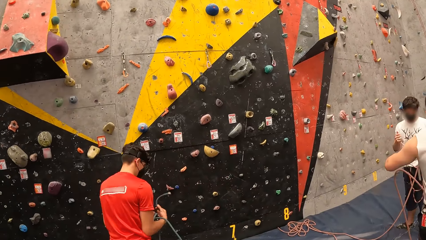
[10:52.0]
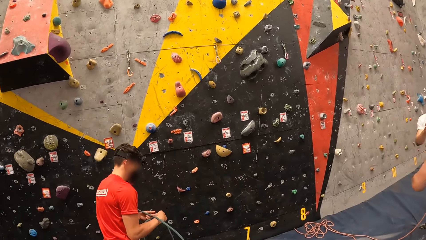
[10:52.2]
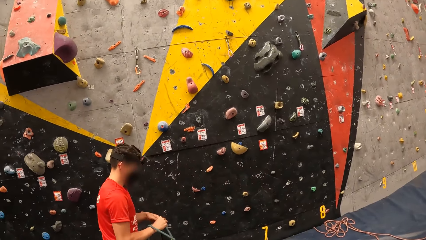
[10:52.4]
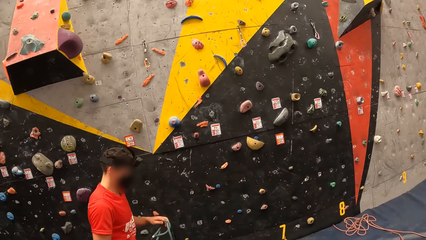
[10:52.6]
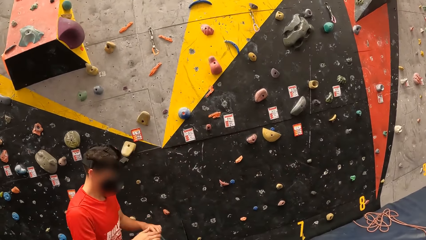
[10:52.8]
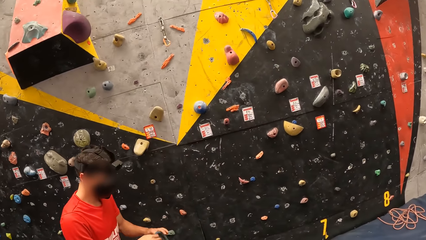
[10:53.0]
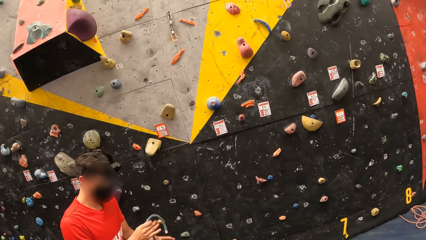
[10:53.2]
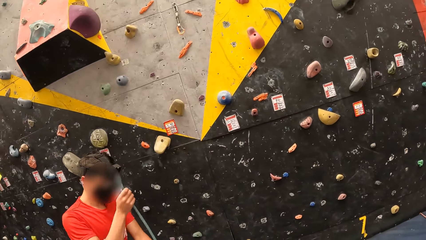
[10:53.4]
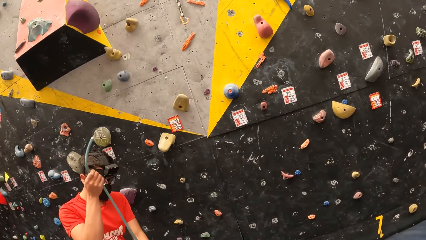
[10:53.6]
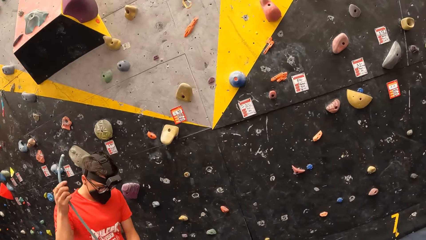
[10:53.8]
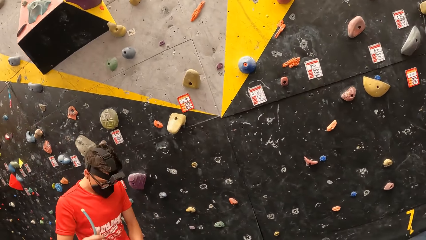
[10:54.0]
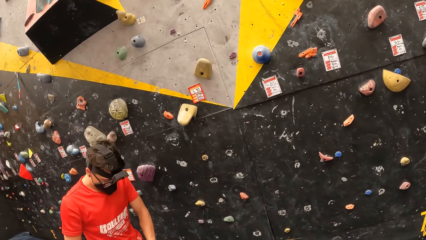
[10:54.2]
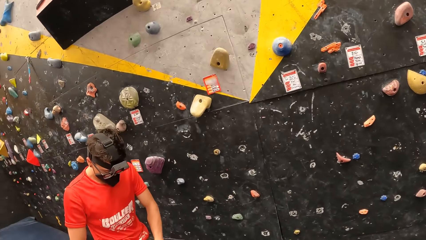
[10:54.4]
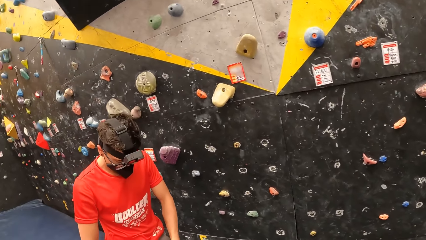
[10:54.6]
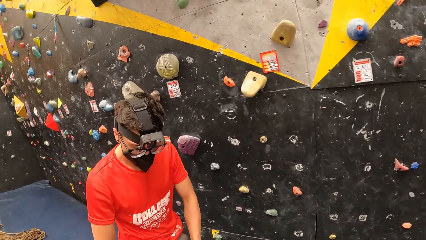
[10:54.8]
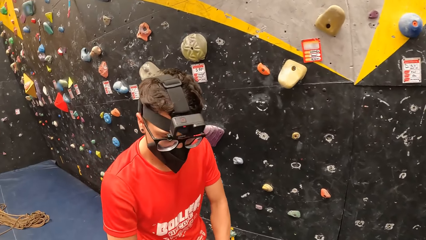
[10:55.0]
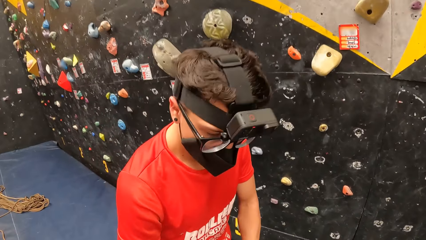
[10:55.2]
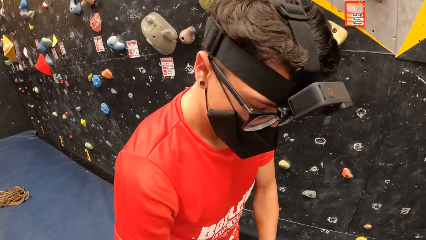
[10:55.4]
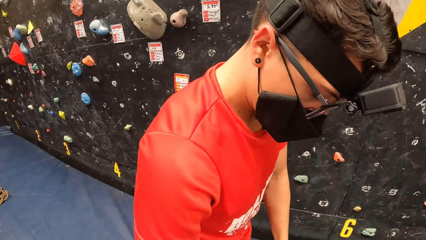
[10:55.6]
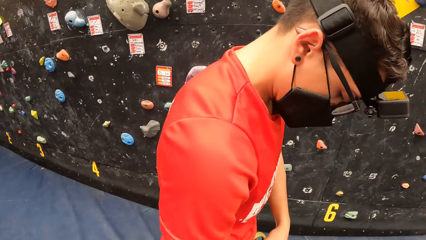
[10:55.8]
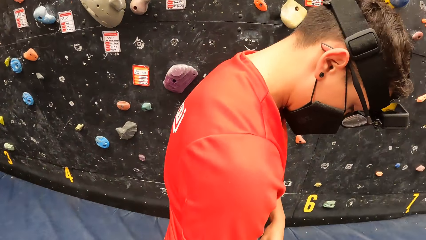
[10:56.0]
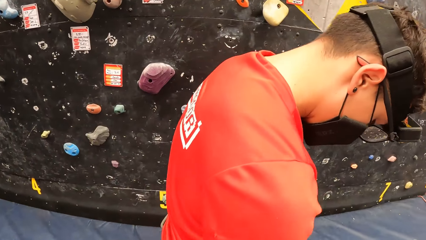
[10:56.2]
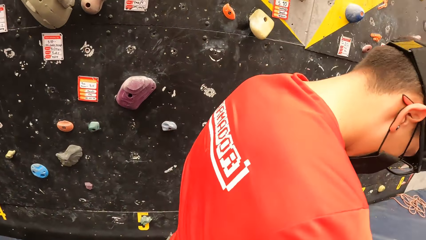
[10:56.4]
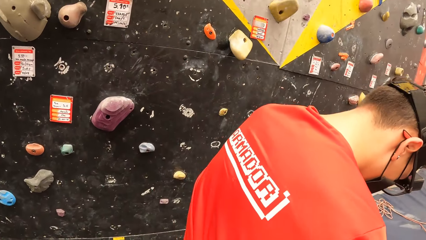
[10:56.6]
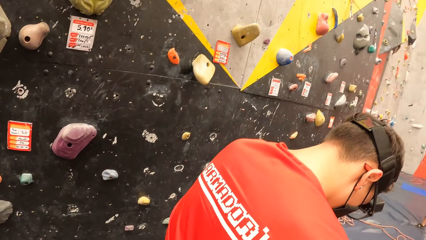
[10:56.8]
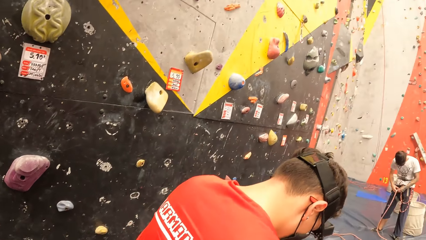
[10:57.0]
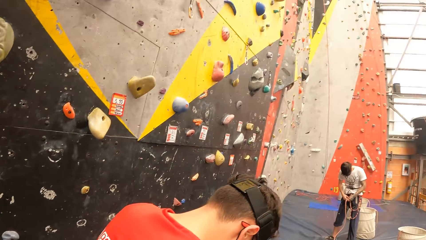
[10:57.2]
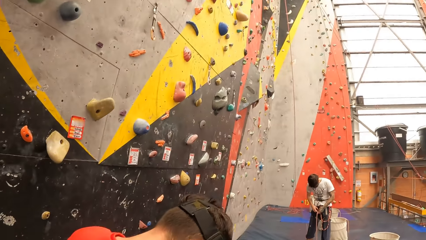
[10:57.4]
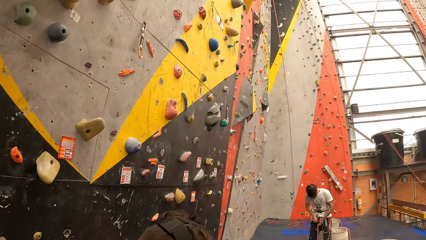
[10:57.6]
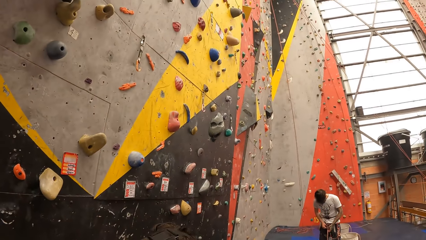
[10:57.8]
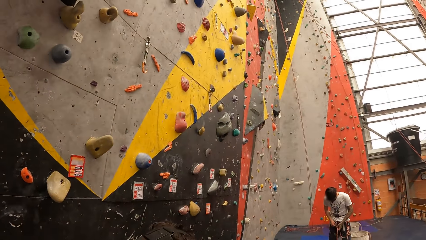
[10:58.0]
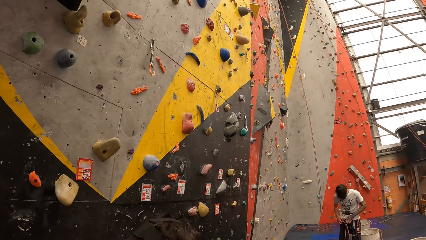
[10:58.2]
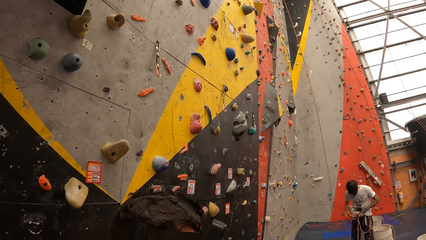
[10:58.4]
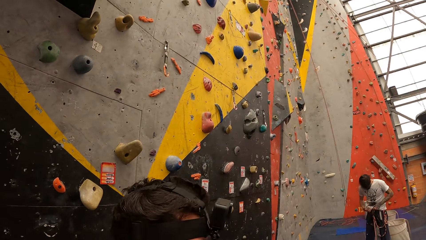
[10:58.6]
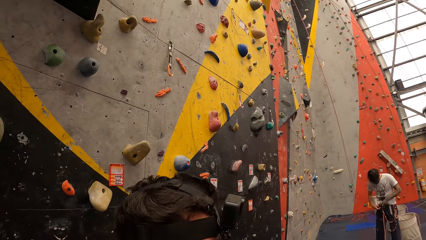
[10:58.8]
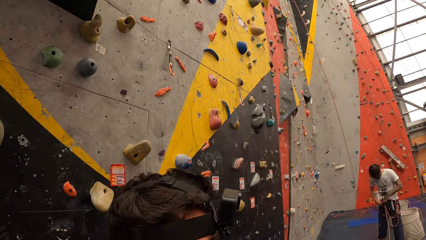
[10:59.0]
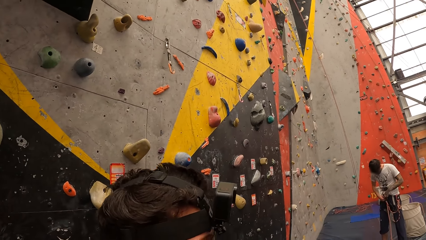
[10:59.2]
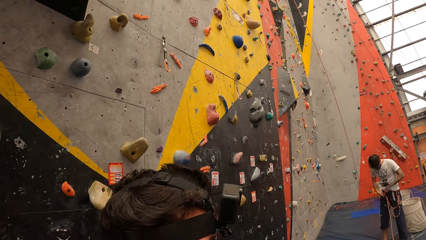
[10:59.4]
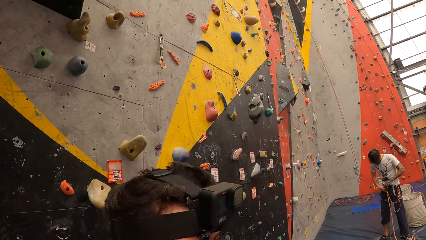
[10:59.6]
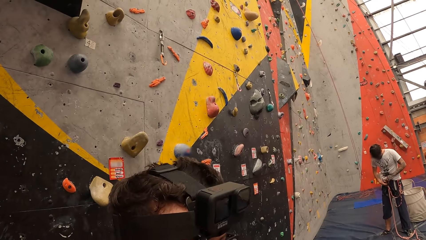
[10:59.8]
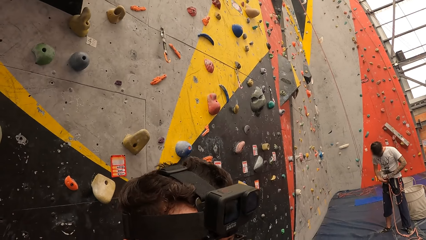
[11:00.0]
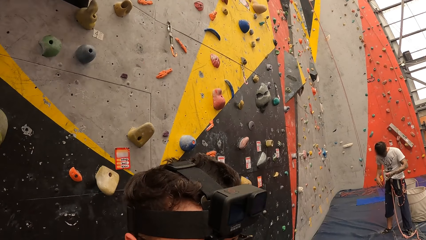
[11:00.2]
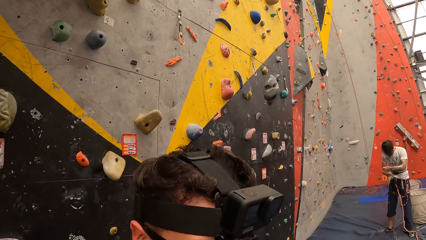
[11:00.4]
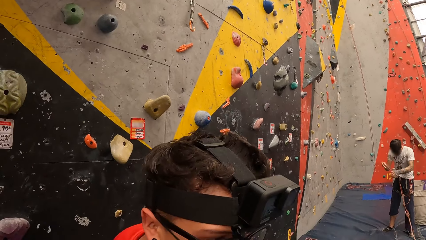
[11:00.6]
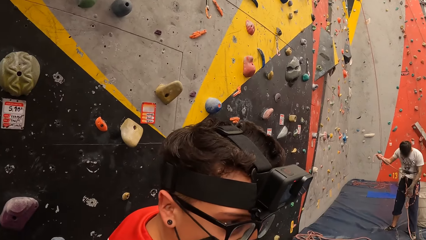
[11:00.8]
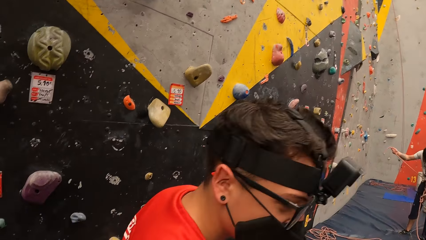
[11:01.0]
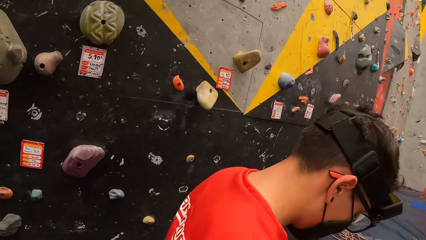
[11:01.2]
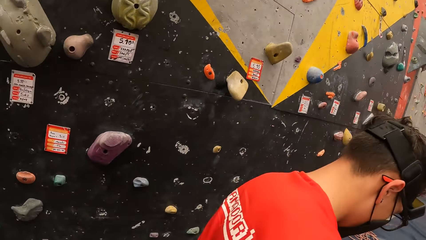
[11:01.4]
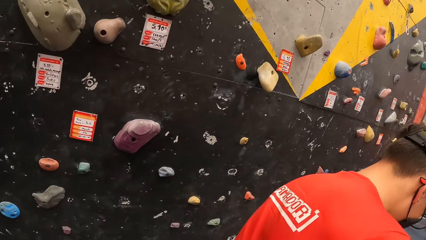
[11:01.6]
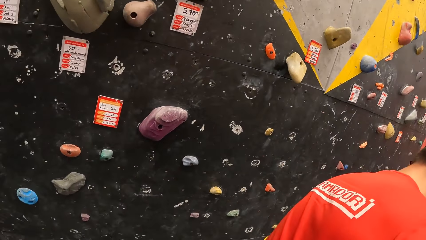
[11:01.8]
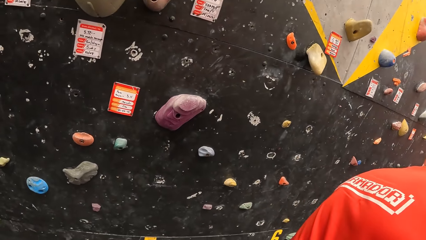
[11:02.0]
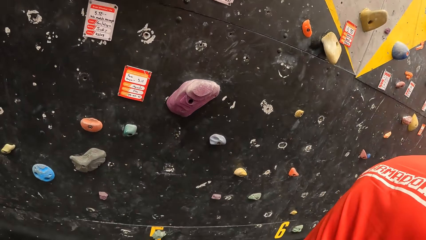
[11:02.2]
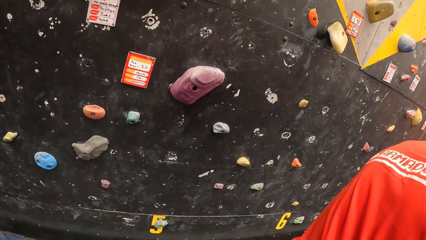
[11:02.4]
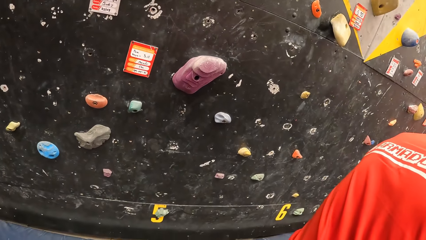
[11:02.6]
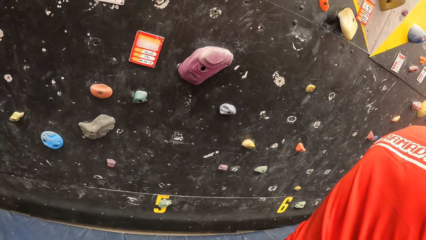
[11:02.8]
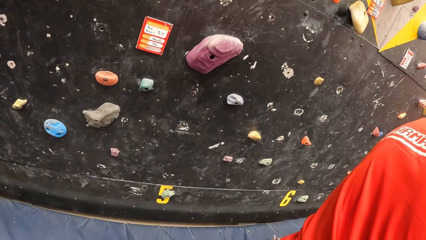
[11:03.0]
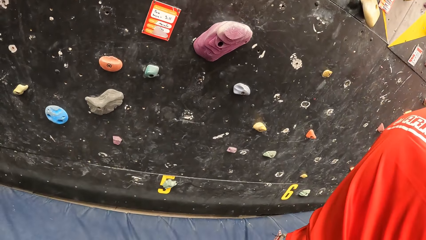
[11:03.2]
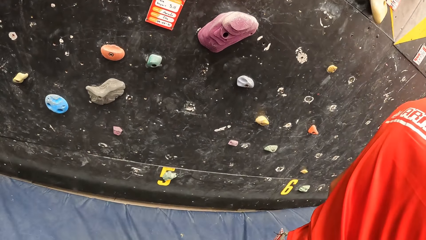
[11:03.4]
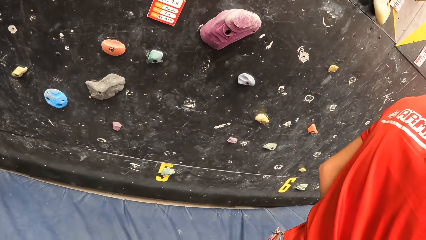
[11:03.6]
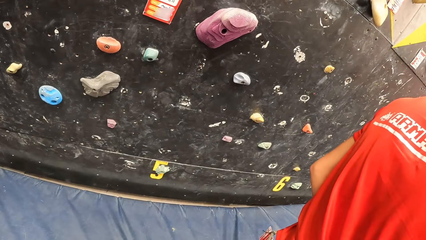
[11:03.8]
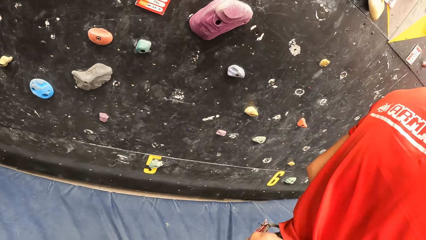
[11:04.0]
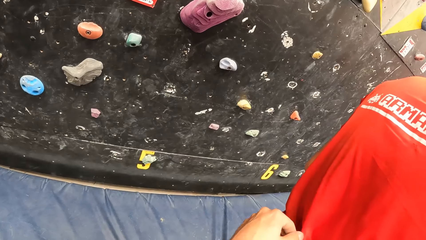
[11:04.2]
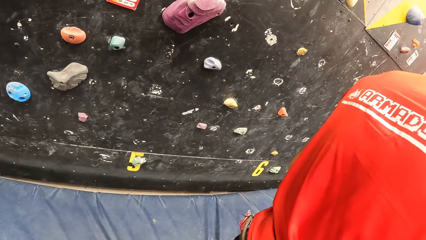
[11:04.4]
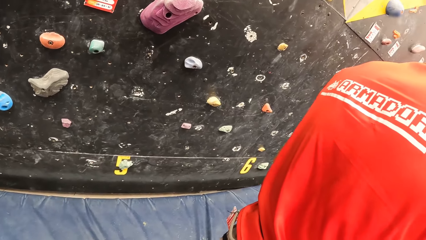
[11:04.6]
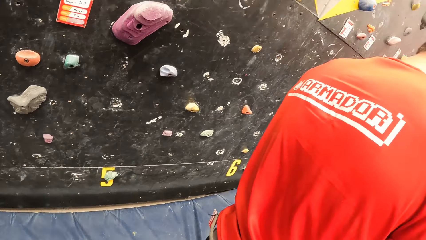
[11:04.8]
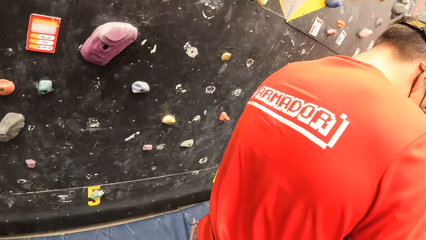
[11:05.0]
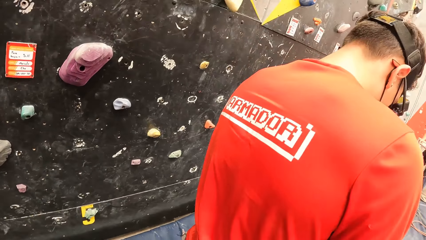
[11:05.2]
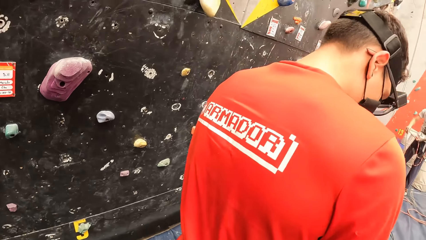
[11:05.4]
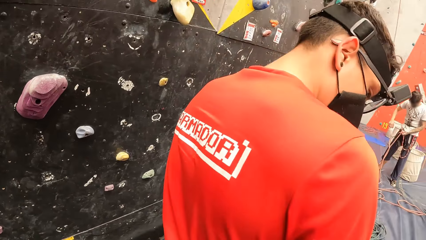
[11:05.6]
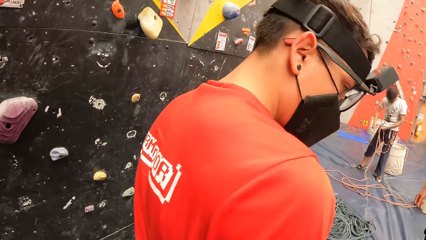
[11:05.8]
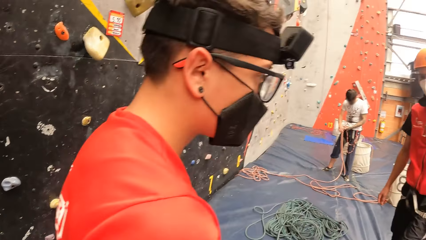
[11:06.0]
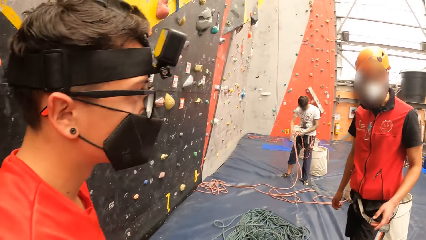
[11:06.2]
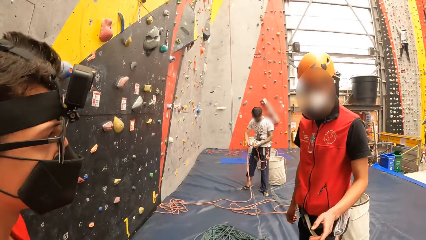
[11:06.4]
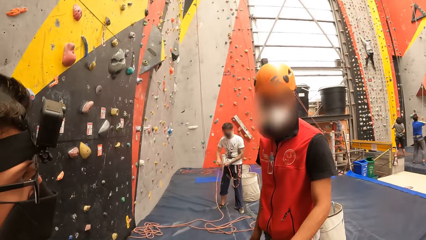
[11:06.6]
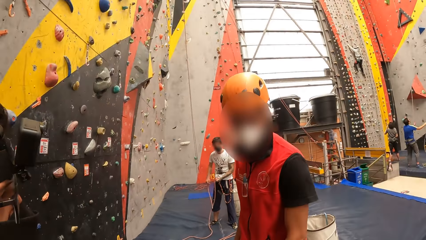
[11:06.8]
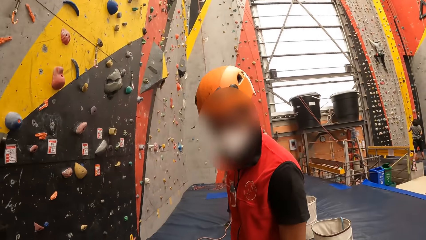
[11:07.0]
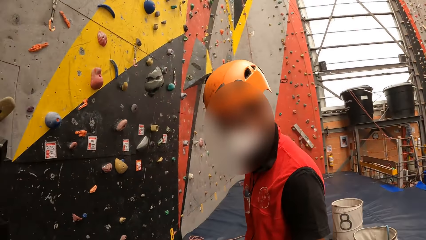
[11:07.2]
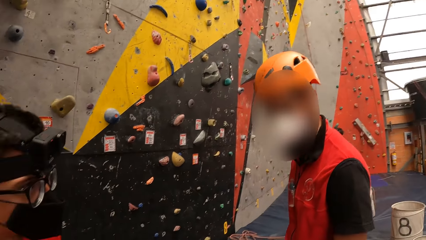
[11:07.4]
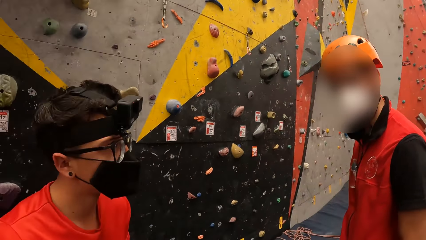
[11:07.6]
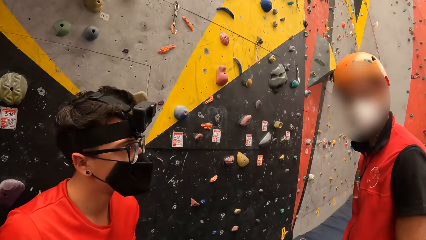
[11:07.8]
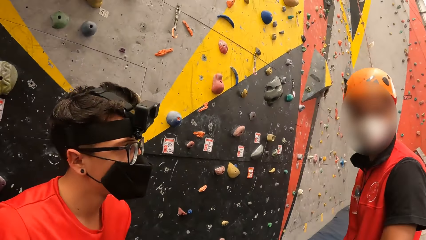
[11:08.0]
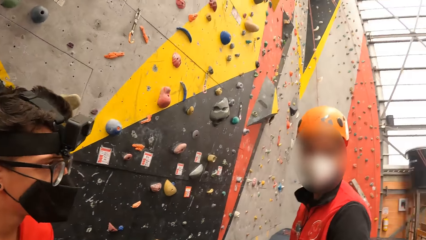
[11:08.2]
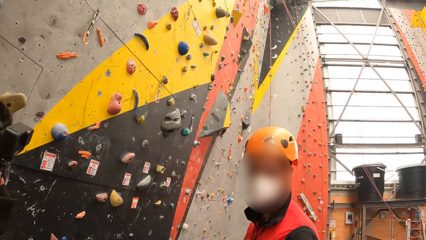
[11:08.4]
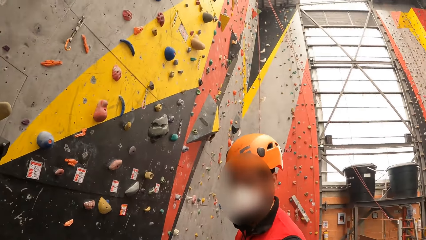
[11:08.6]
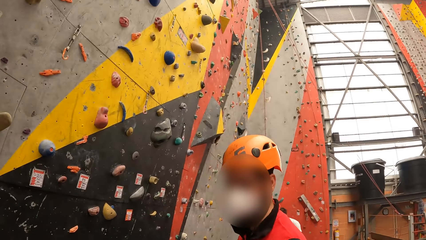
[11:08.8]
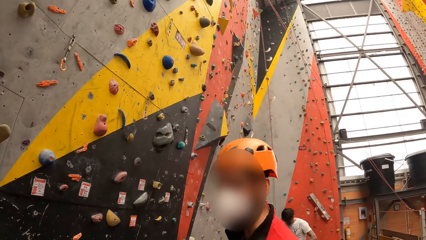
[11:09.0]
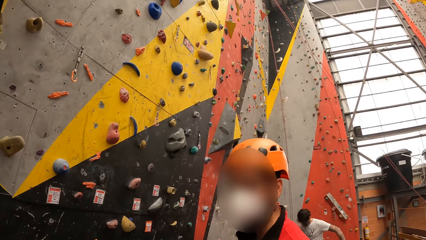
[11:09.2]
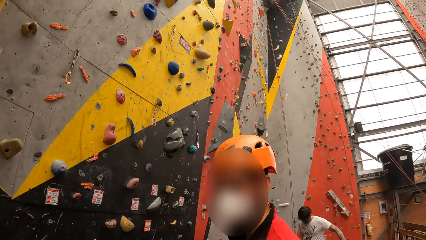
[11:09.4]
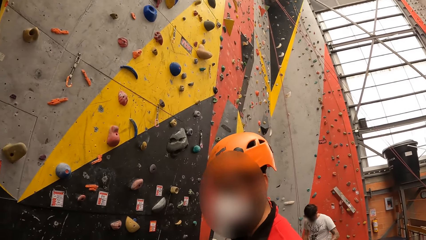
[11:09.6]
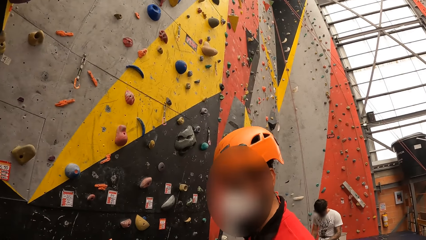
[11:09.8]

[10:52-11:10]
A person adjusts a cord in the playing room. The camera wearer looks at the wall. A man looks down. The camera wearer moves his hand. Another man looks at the camera.
